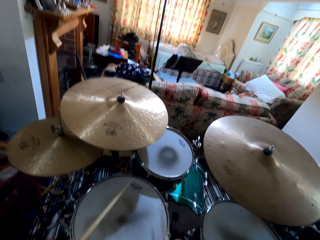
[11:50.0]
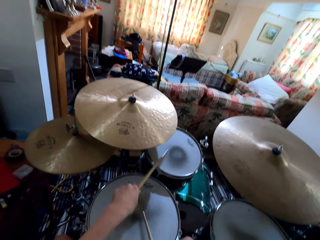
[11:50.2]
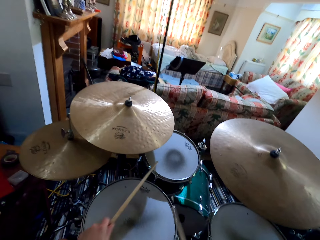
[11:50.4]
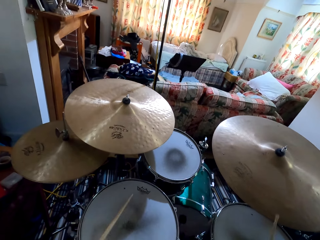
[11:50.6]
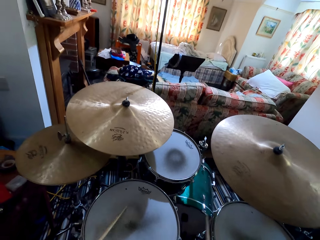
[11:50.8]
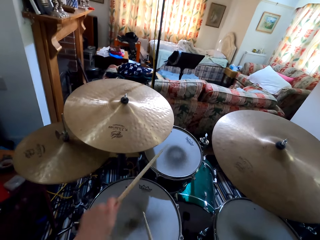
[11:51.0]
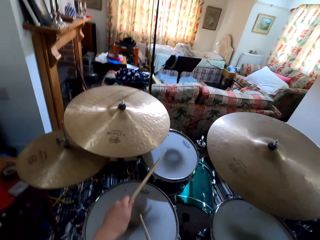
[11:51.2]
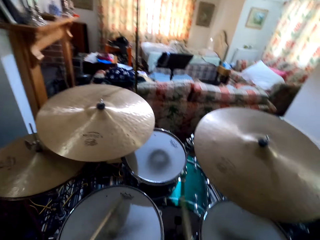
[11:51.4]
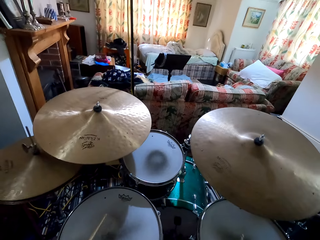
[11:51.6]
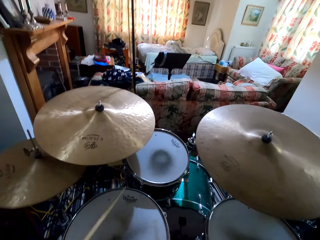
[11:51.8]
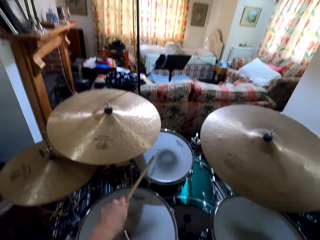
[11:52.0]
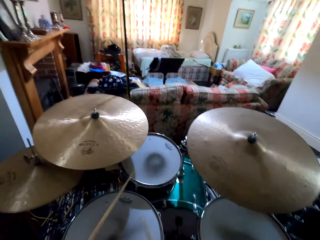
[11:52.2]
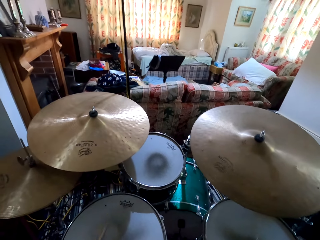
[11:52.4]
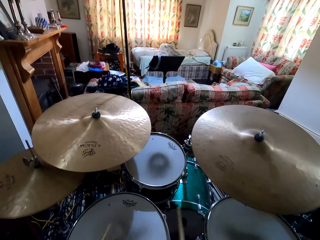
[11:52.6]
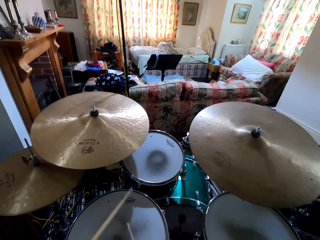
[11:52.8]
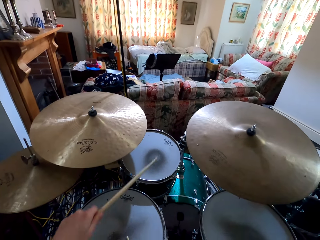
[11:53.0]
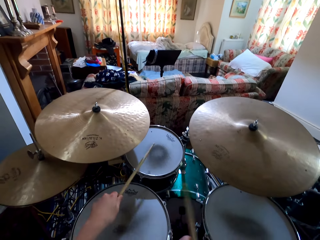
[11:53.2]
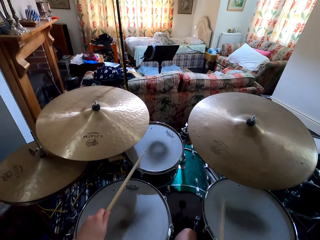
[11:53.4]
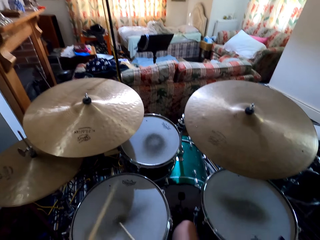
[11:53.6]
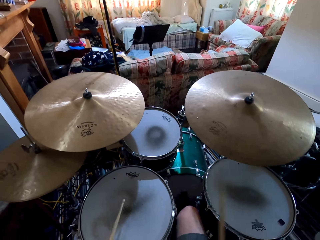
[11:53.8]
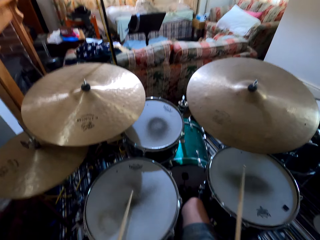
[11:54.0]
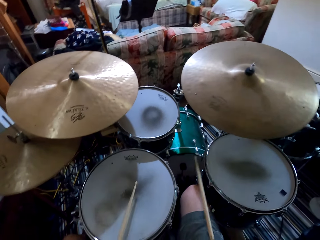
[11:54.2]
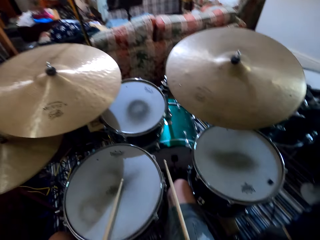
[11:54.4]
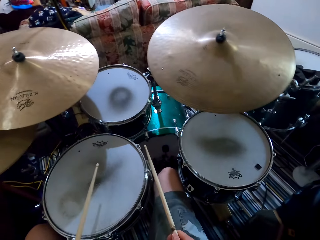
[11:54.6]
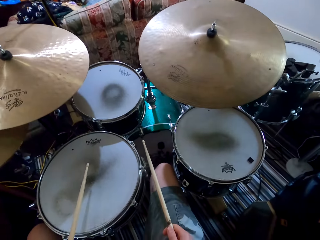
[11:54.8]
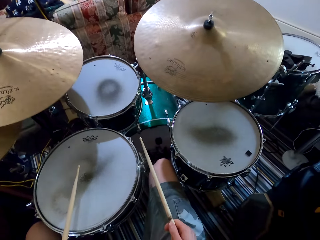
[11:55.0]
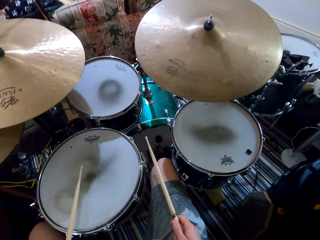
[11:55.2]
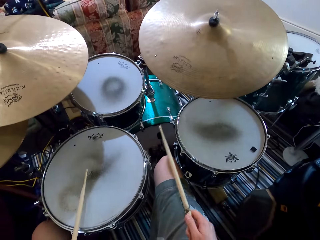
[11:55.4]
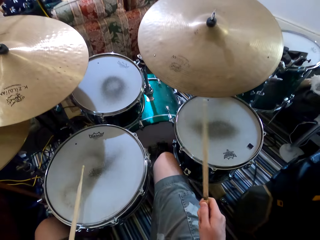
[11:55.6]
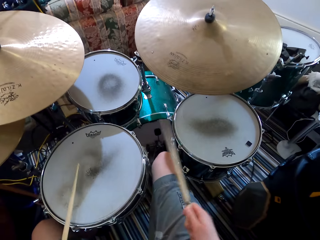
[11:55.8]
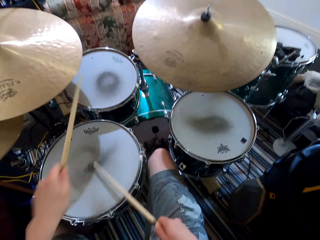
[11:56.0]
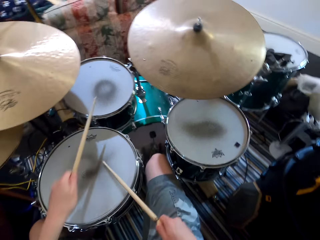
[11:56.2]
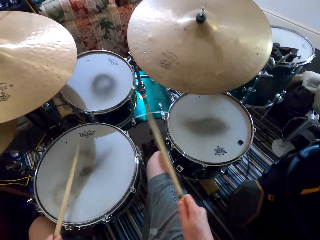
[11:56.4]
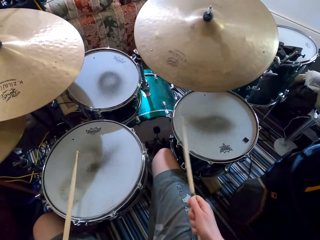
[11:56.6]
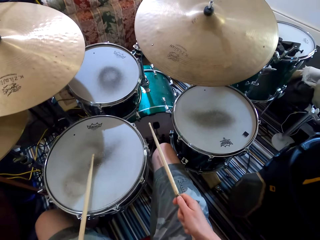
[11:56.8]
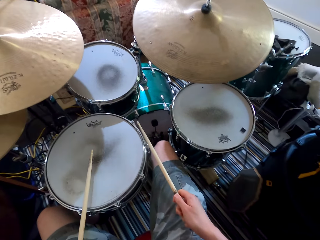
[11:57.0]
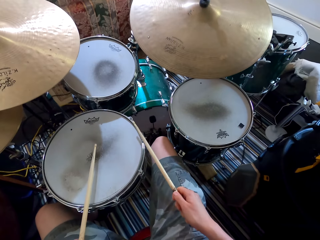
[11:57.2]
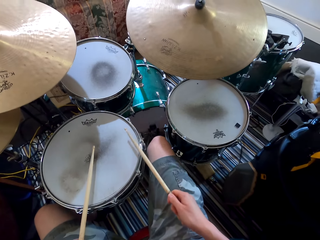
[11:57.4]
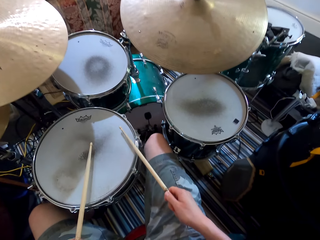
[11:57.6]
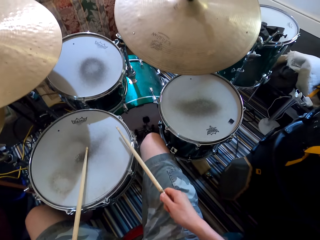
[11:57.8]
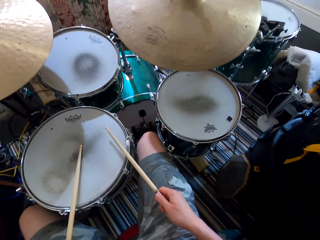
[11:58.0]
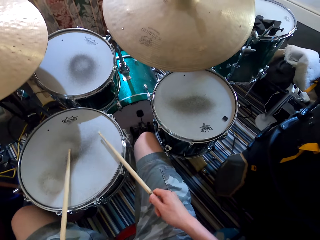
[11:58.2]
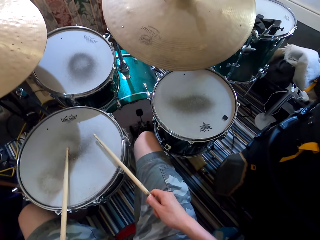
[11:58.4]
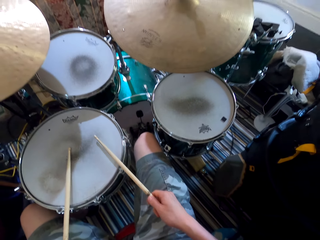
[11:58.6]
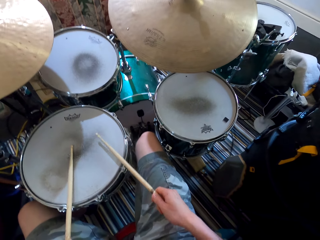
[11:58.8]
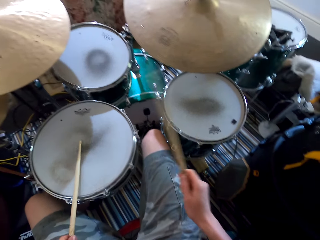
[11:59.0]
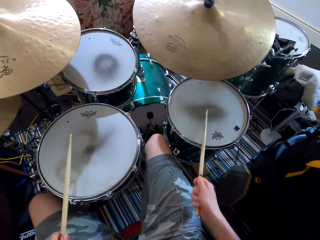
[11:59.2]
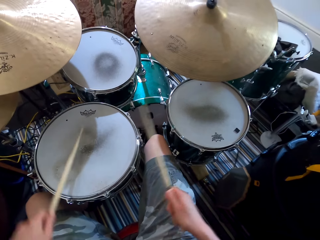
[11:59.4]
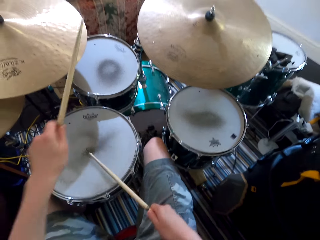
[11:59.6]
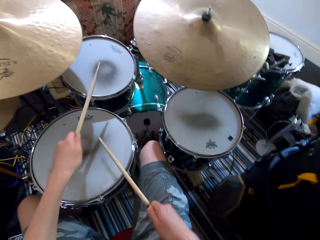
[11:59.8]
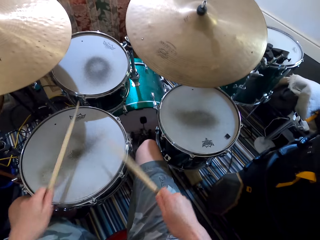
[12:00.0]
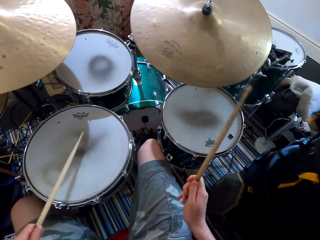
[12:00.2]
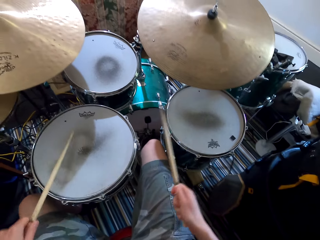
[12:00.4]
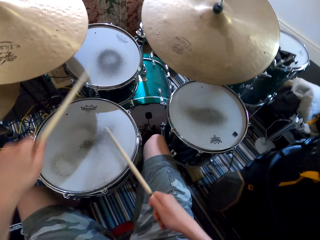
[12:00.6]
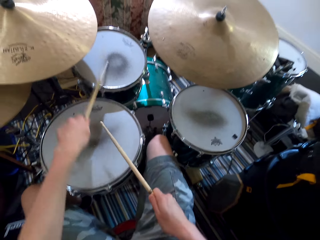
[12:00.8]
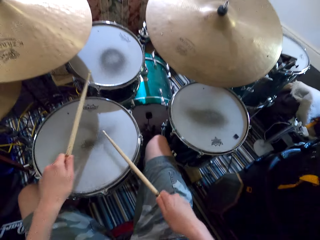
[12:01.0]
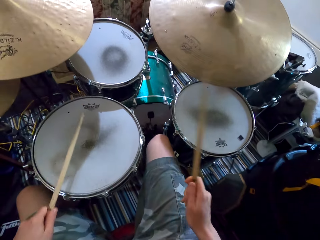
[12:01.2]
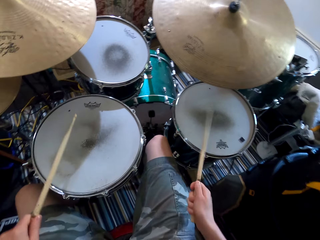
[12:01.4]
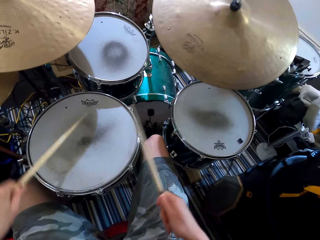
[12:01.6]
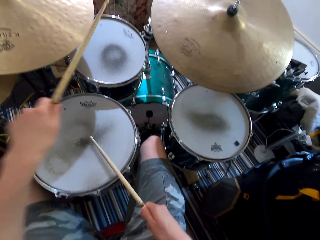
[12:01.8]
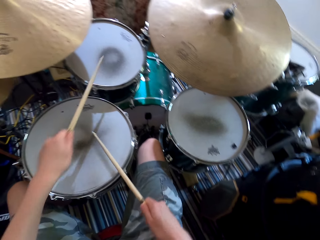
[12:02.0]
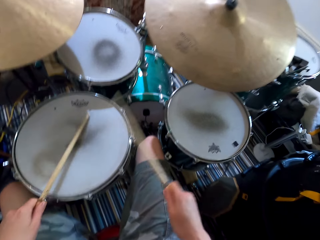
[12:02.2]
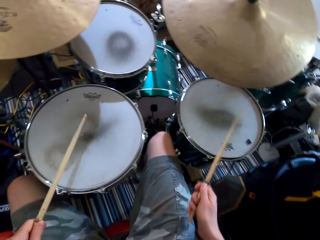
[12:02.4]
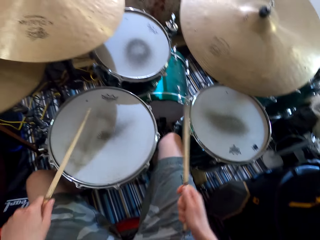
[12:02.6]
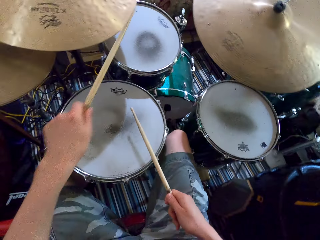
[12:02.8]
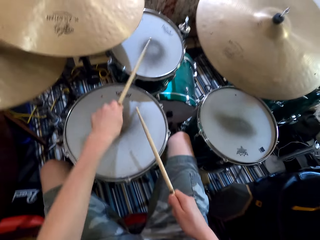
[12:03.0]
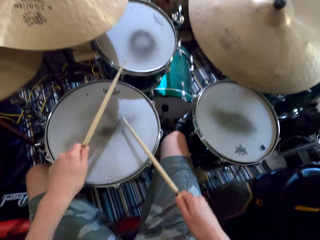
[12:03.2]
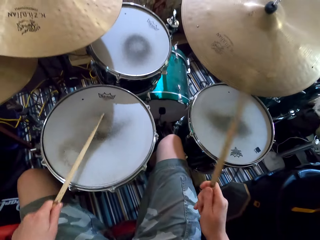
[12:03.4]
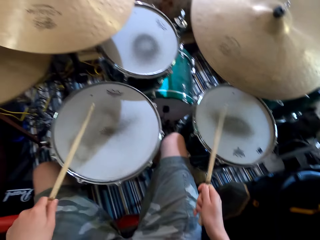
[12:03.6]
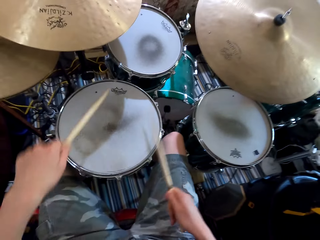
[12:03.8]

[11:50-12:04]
The camera wearer stops to play the drums. They play the drums. They stop to play the drums. They play the drums.

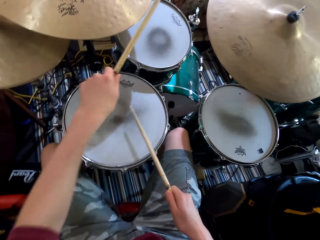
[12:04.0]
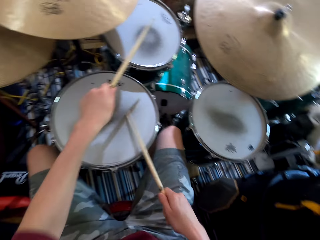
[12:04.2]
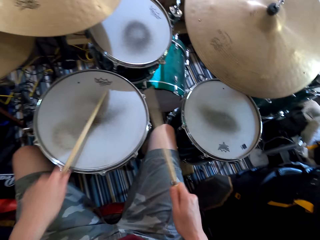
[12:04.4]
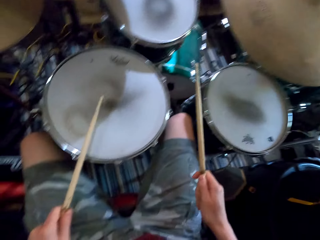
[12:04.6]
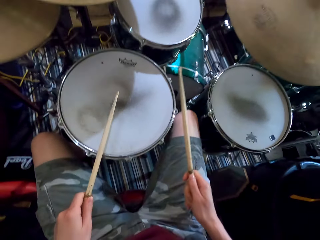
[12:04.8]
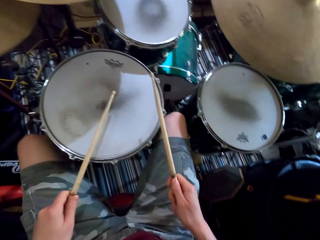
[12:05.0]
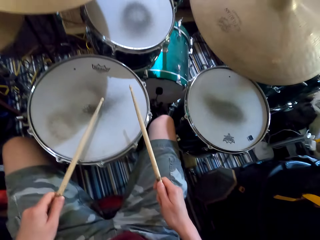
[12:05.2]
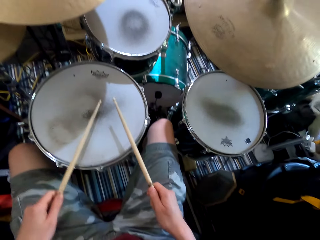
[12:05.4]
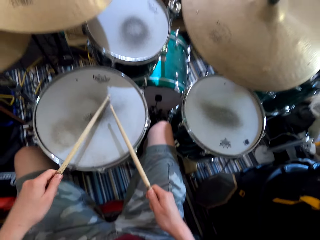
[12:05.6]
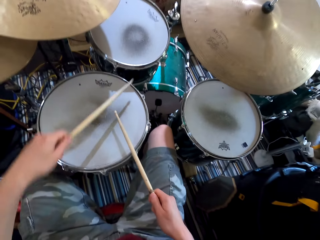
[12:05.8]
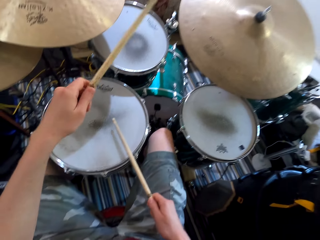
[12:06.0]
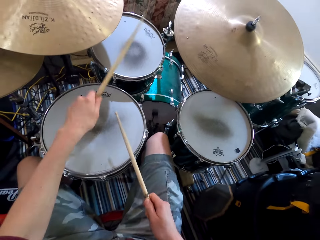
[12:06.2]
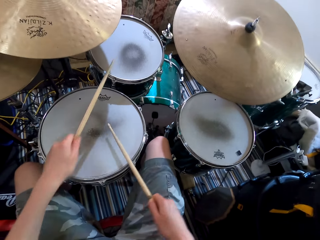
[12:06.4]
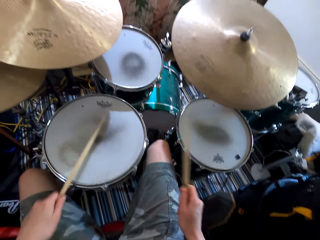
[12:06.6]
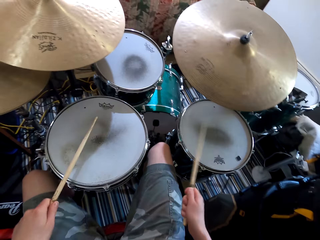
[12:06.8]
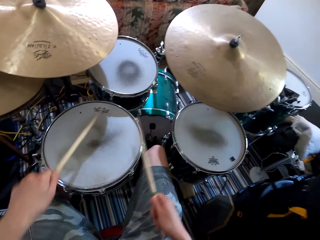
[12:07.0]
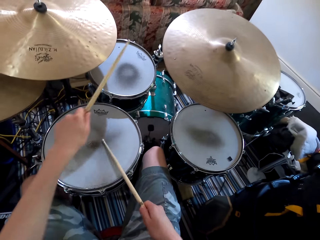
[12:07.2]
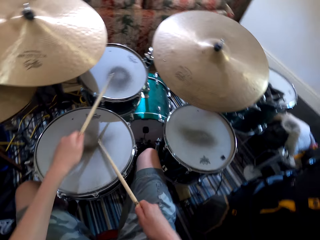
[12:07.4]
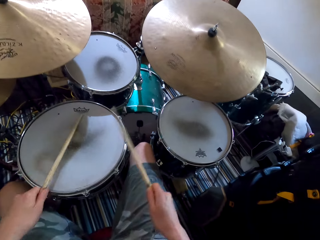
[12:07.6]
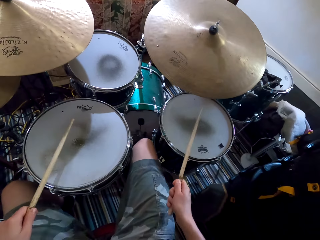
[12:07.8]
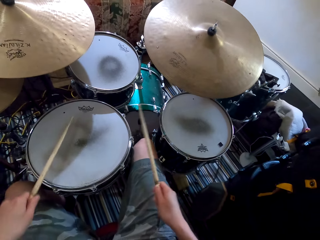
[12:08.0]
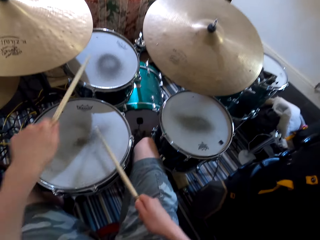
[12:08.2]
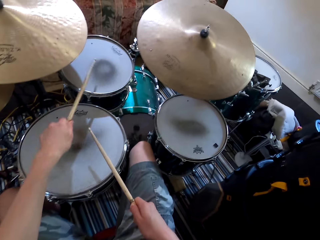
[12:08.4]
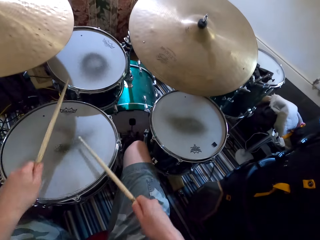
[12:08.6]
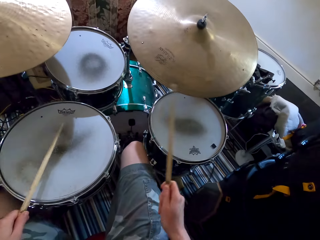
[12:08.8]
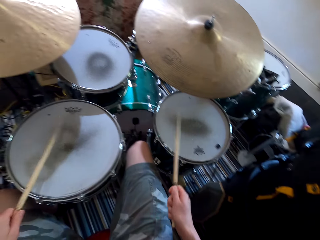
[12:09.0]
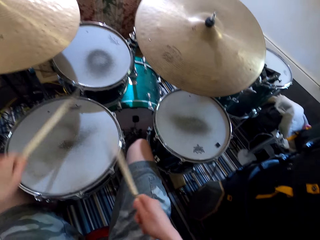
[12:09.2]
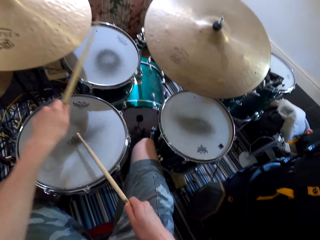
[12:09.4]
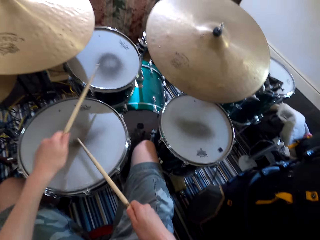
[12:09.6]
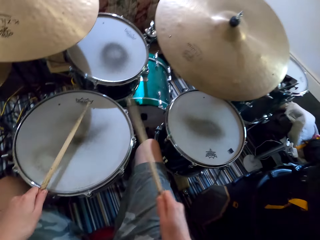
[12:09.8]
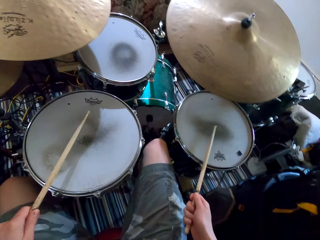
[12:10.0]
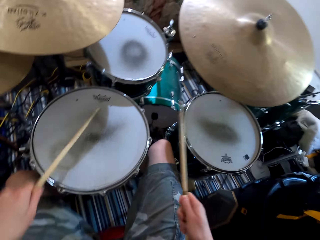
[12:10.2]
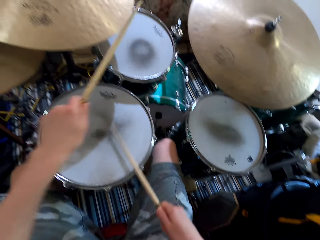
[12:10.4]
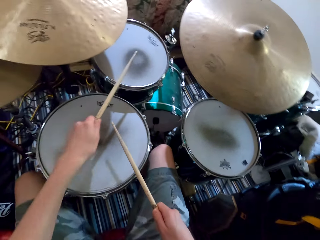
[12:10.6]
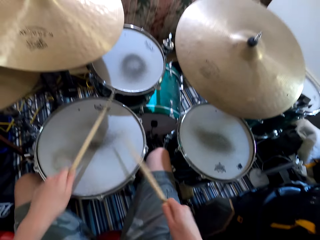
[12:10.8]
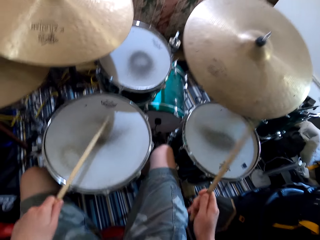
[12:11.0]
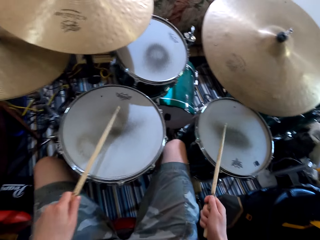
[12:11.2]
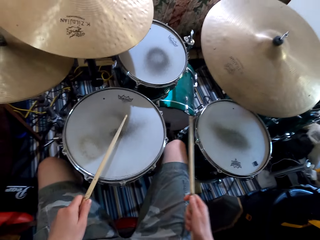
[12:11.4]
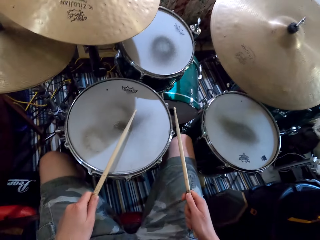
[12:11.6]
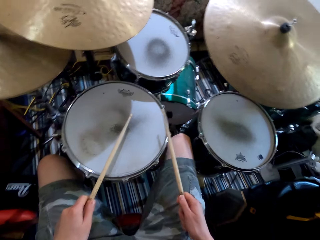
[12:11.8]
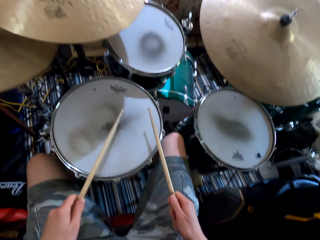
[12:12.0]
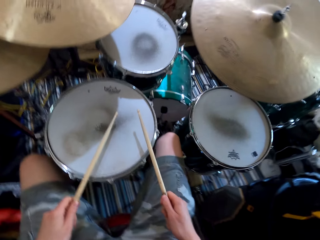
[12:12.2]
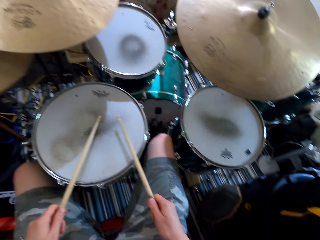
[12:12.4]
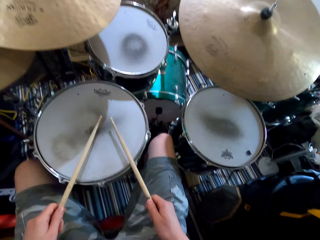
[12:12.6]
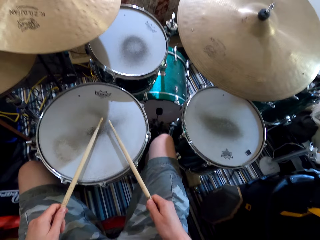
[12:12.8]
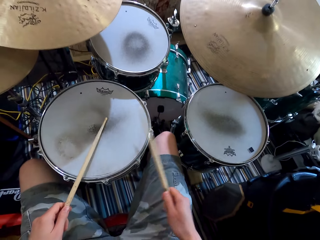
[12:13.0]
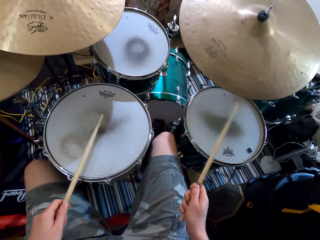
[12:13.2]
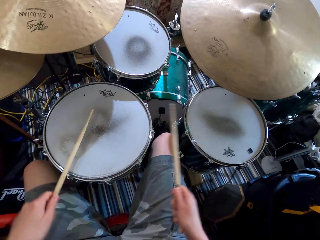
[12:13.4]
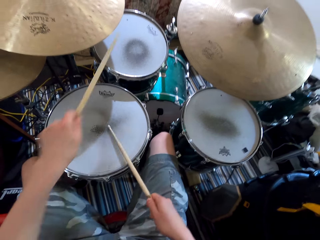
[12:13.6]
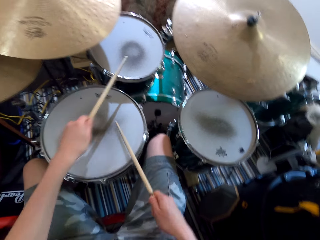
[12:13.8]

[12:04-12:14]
The camera wearer shakes legs. They play the drums. They stop to play the drums.
